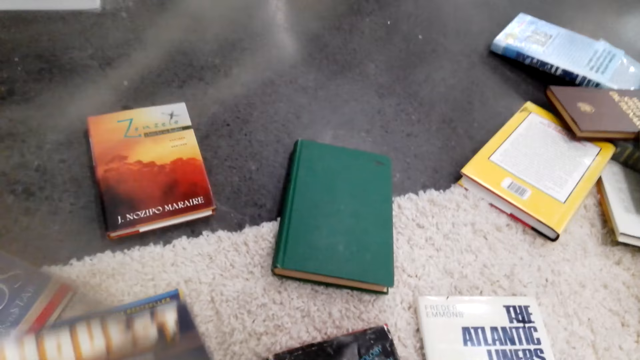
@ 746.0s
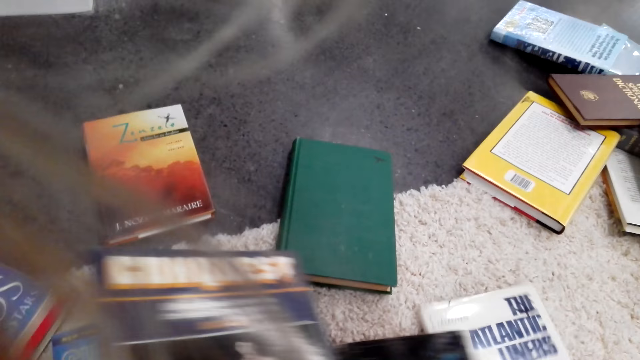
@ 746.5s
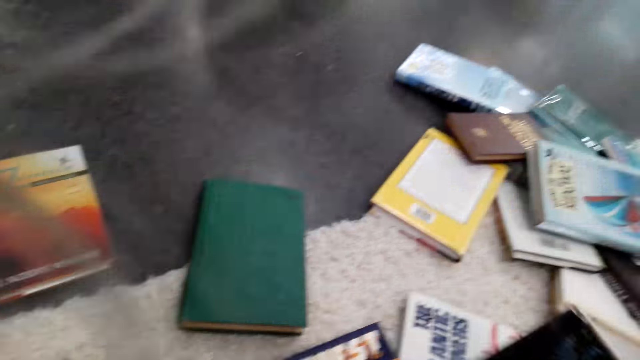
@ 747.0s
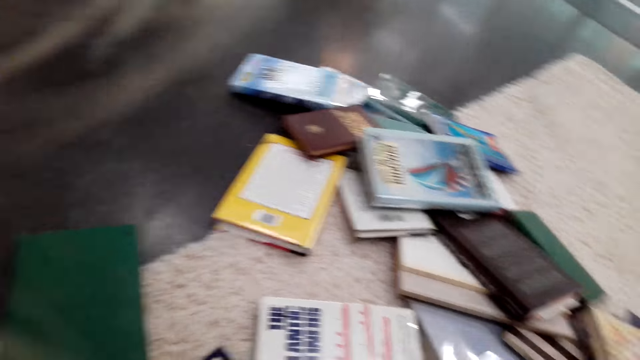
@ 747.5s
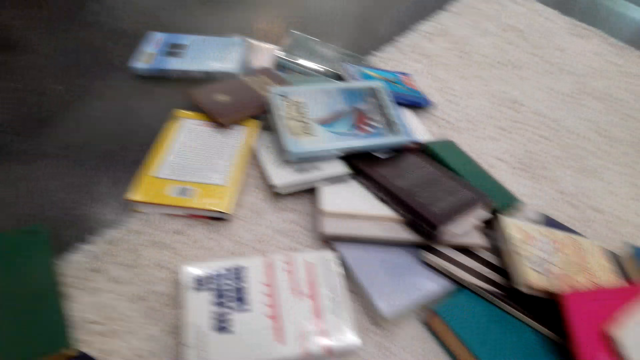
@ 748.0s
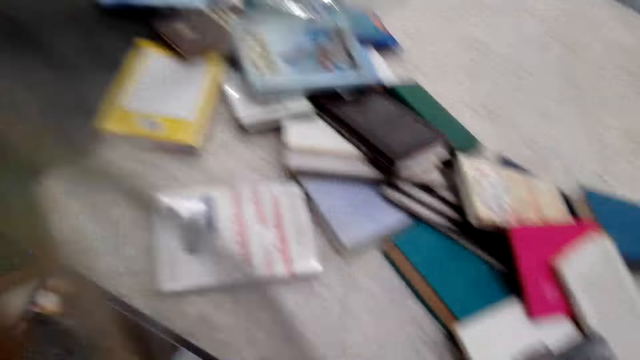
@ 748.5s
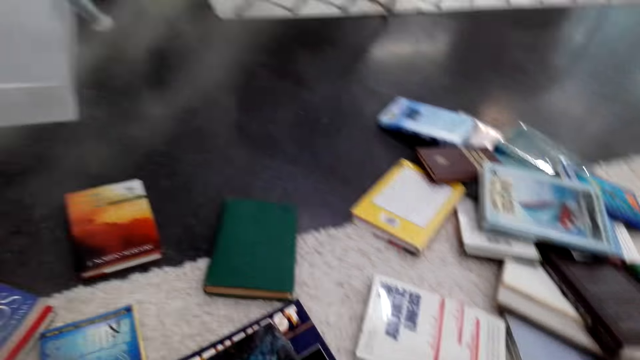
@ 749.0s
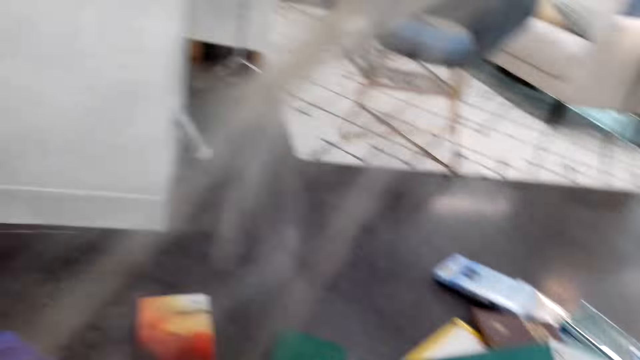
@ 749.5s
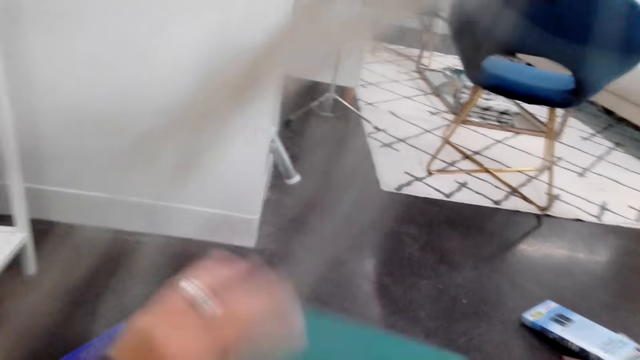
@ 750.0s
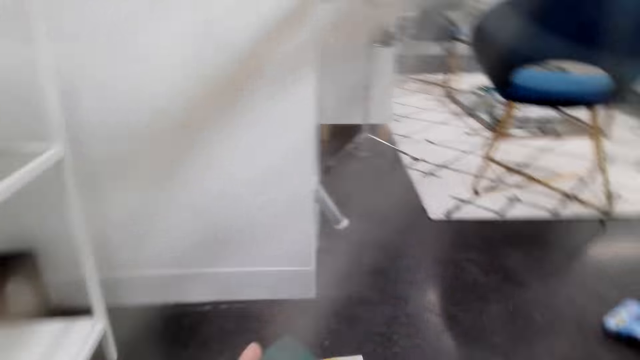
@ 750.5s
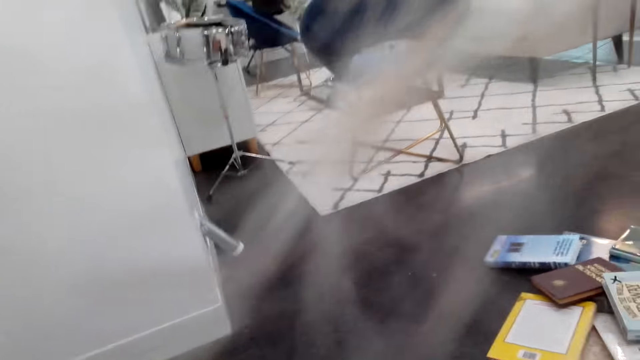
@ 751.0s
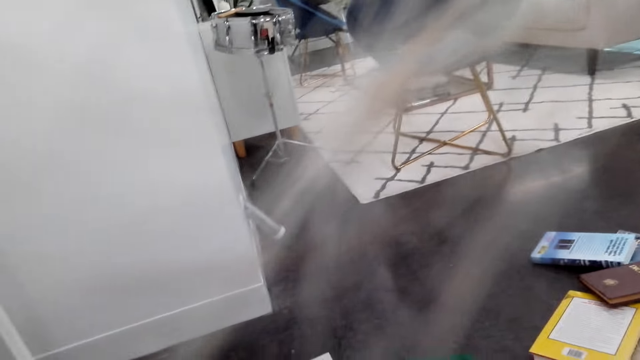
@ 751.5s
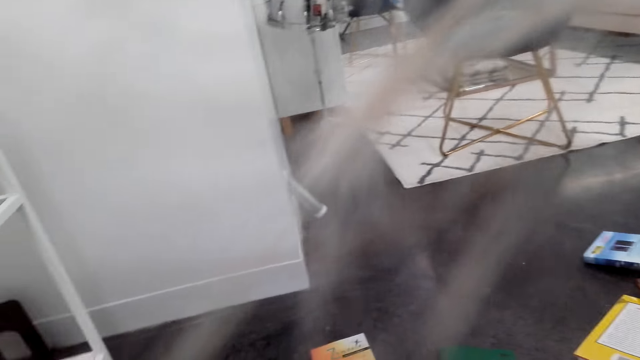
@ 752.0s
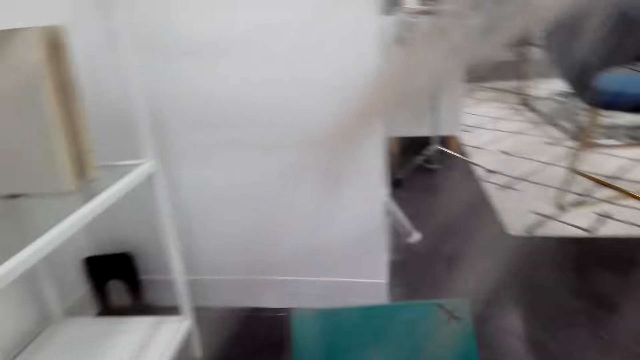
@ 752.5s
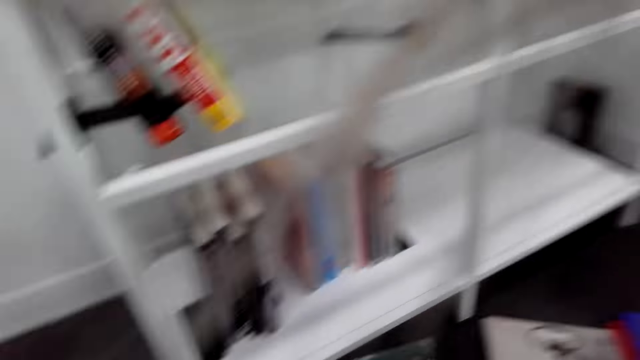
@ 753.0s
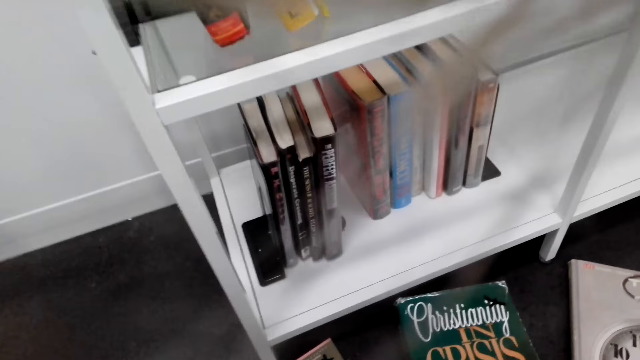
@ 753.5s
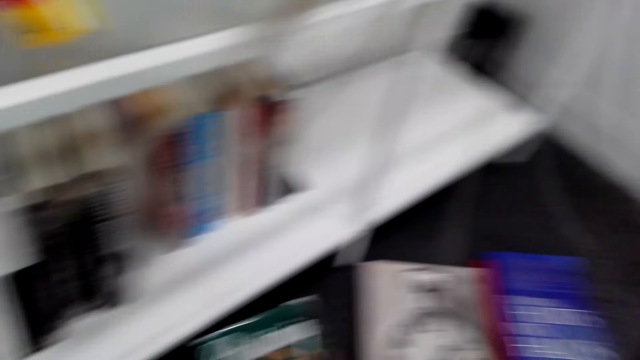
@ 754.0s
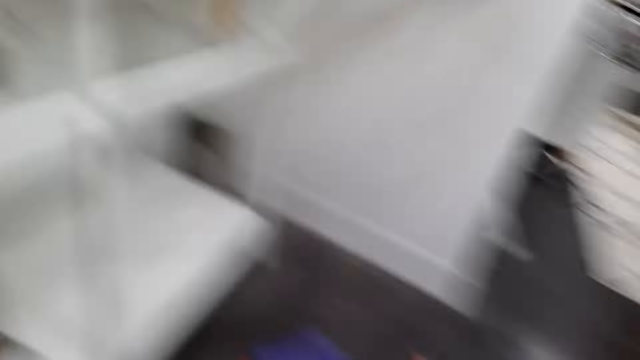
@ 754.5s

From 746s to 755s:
The camera wearer picks up a book. They place the book on the floor. They search in the books. They check the book. They look around the house.

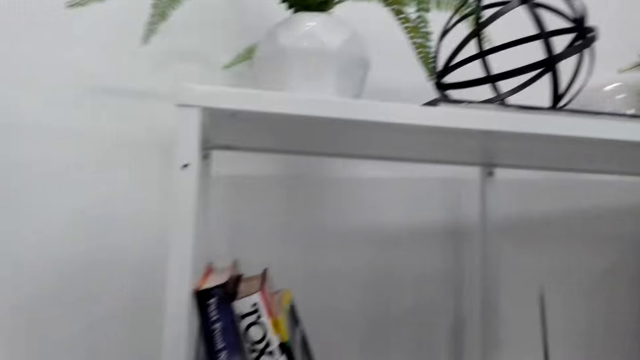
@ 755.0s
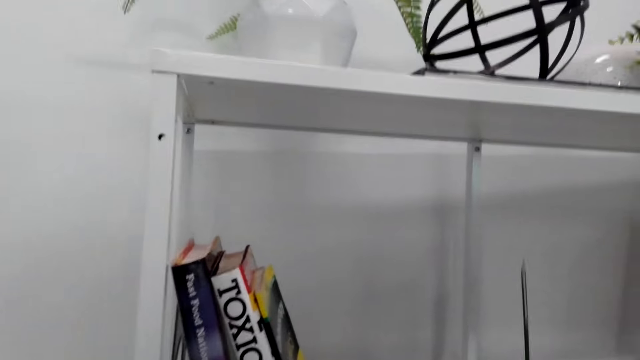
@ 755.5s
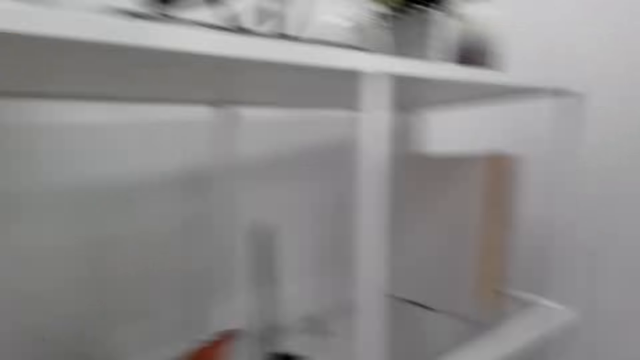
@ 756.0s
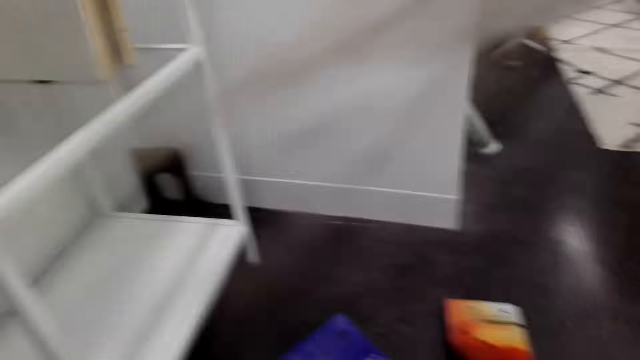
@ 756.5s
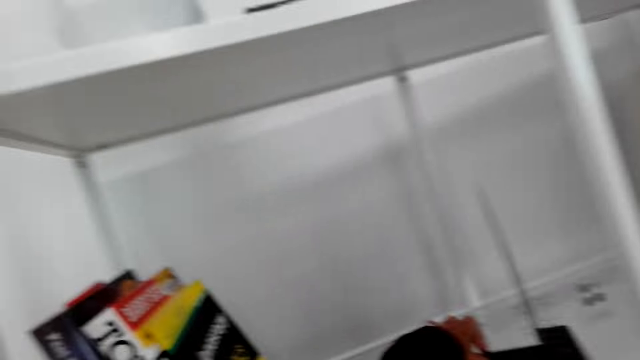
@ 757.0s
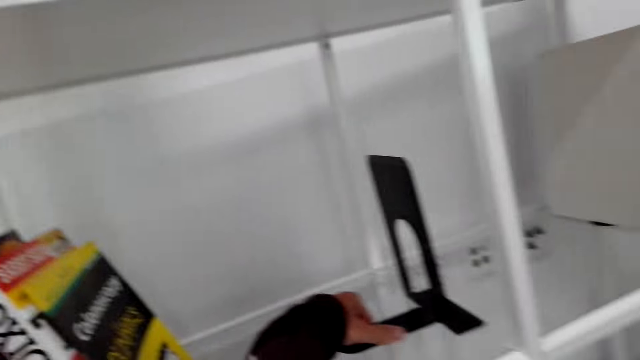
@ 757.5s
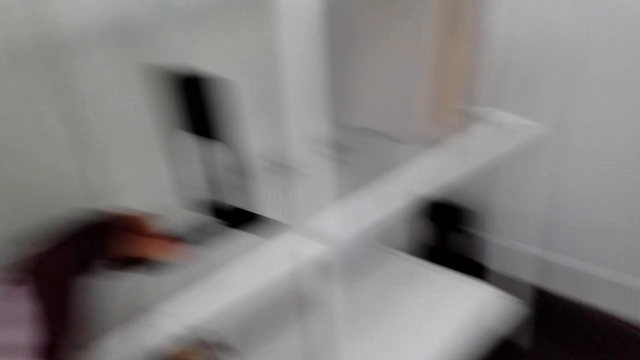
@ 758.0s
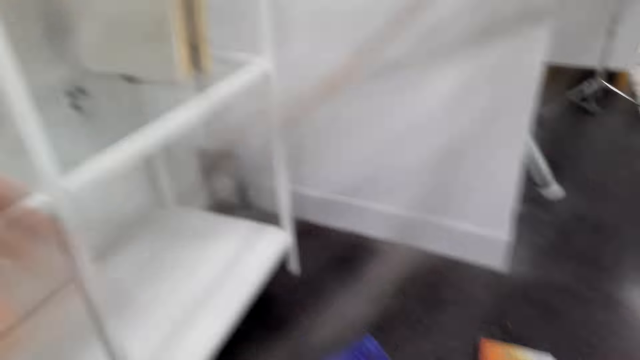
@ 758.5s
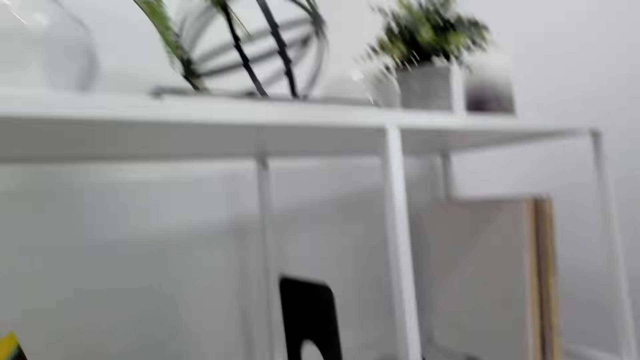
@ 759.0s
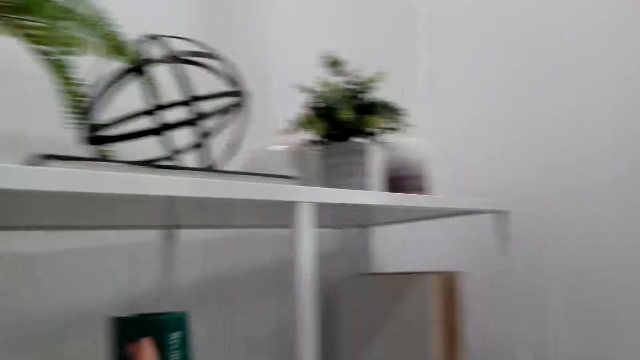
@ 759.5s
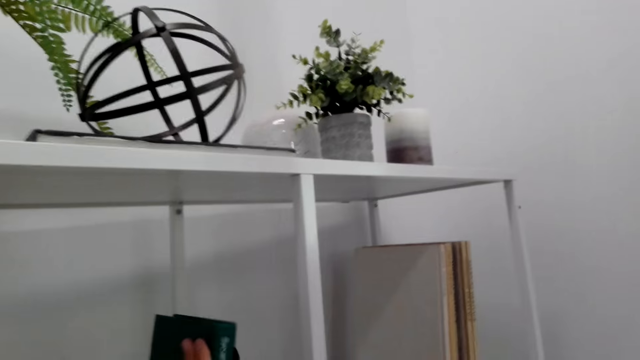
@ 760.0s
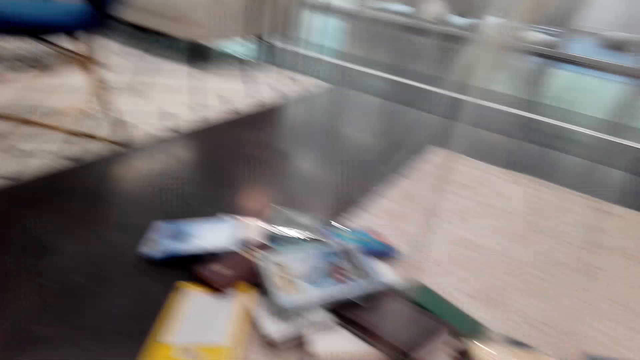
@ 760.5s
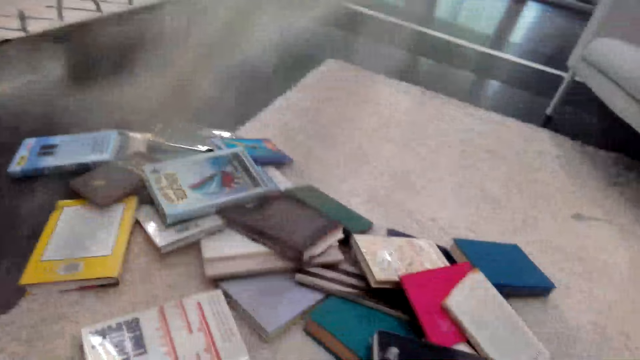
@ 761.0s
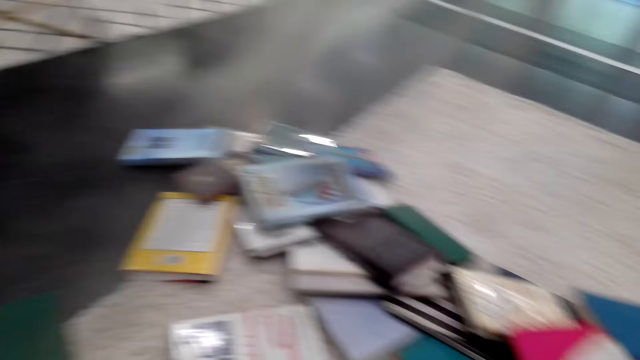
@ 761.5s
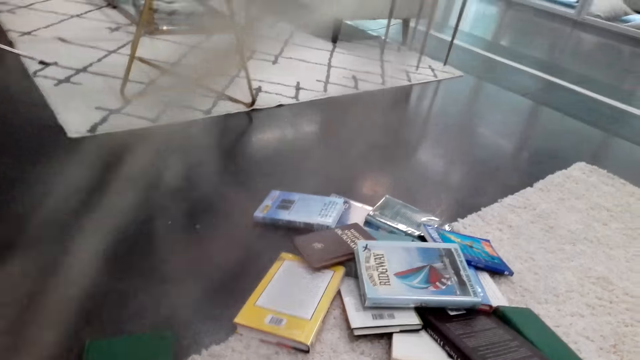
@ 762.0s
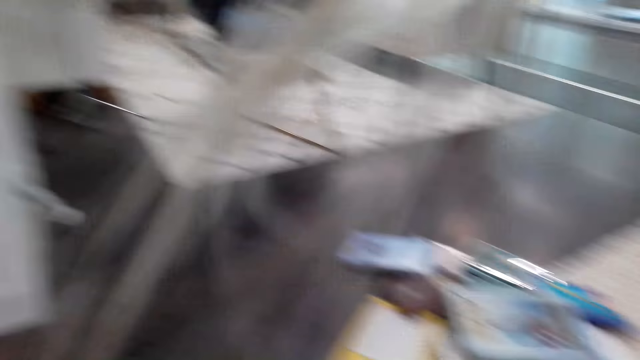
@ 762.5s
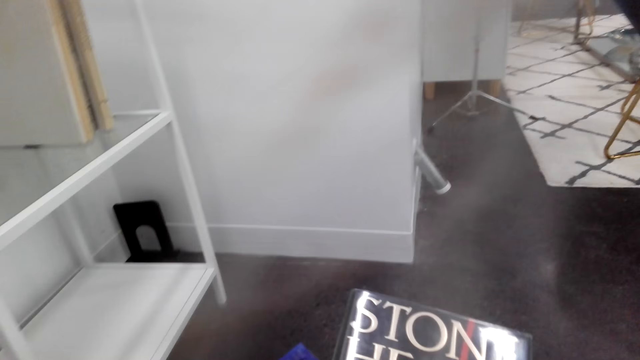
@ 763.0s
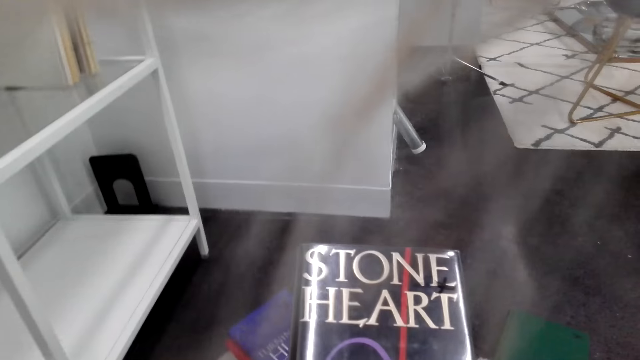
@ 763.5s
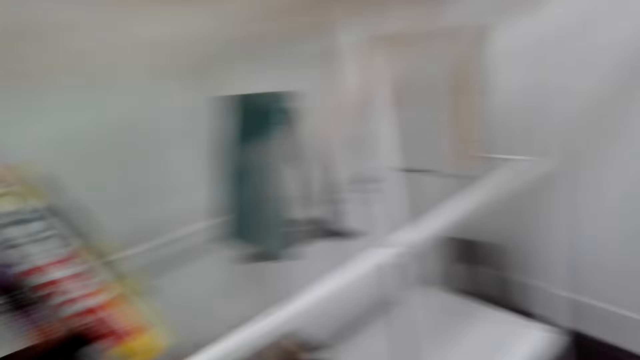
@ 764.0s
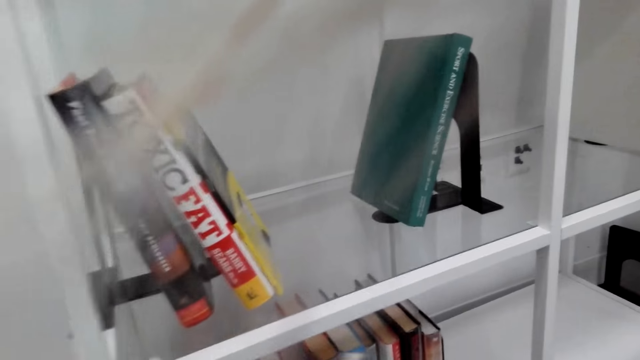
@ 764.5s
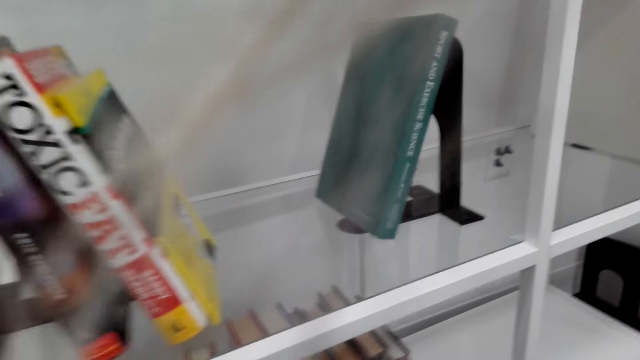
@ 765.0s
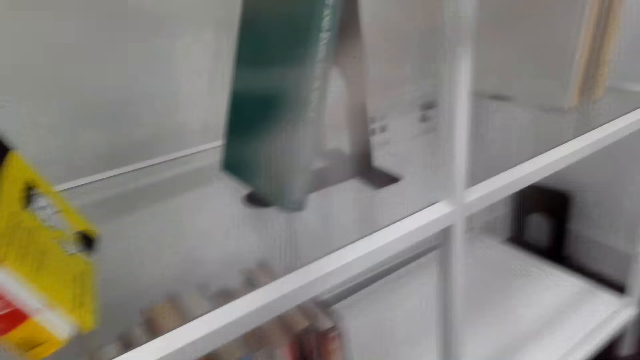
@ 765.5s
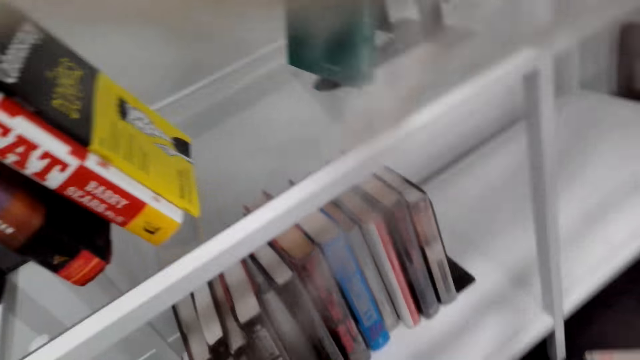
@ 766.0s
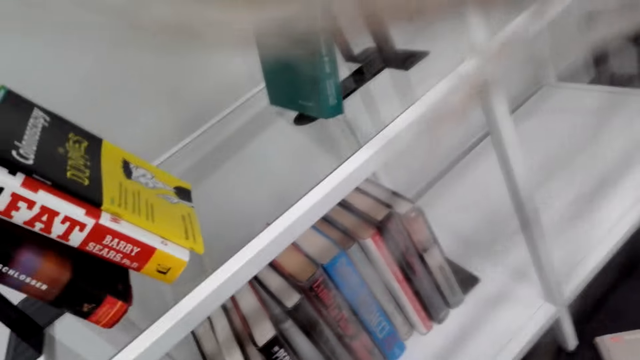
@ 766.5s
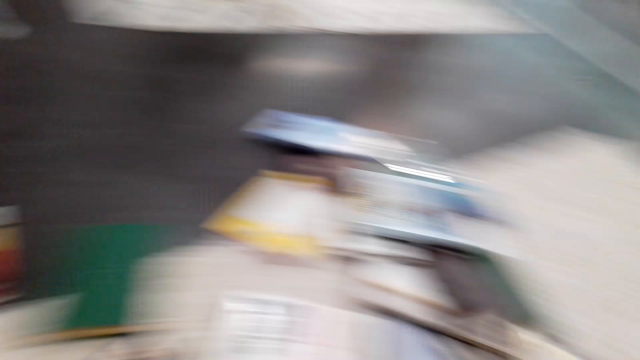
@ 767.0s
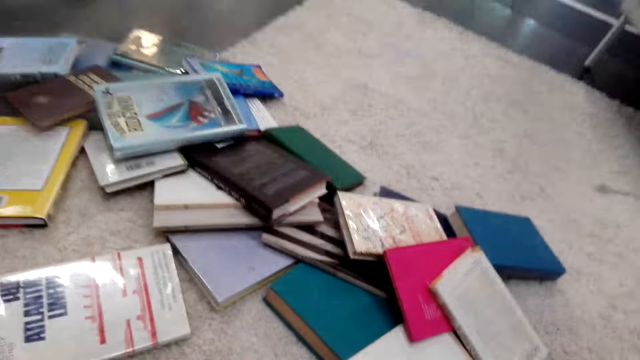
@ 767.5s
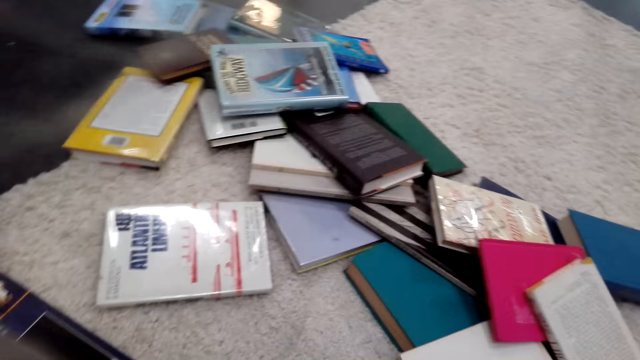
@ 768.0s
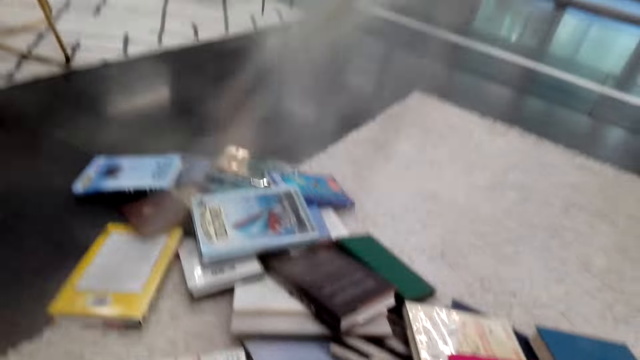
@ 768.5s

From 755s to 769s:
The camera wearer looks around. They move a book holder. They place the book on the book holder. They turn around. They look around the floor. They move about. They check a book. They hold the book. They look around the shelf. They near the shelf. They place the book on the shelf. They turn around. They look around.
